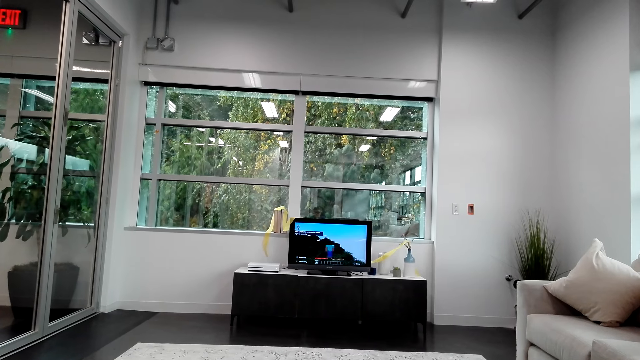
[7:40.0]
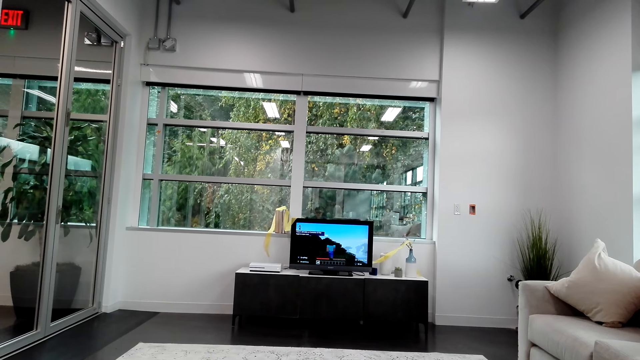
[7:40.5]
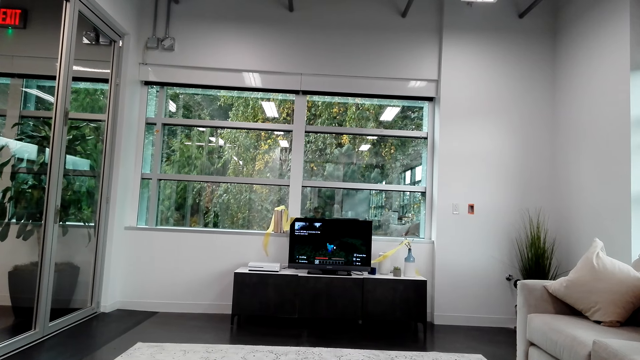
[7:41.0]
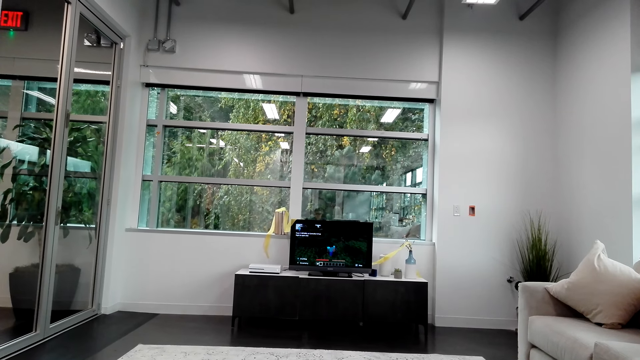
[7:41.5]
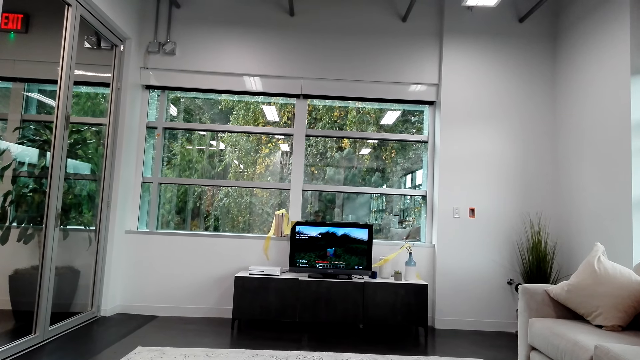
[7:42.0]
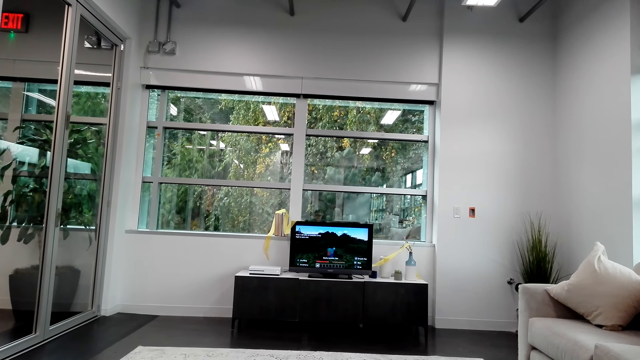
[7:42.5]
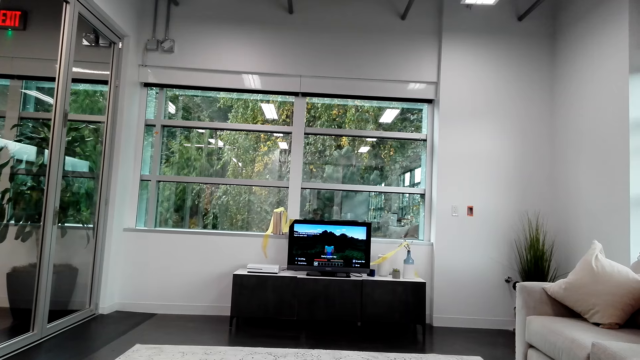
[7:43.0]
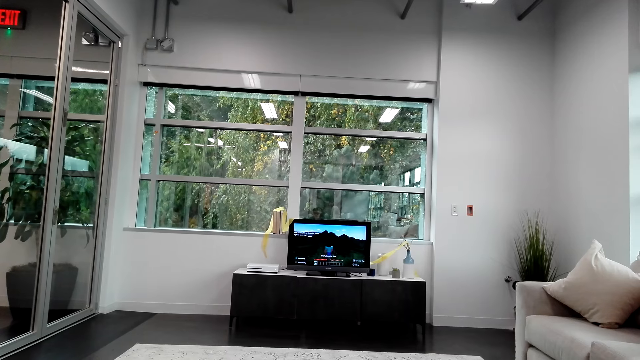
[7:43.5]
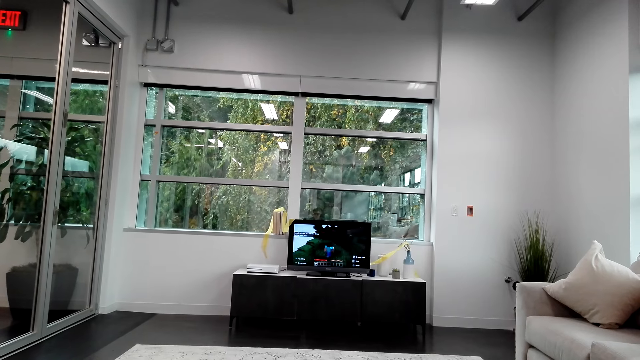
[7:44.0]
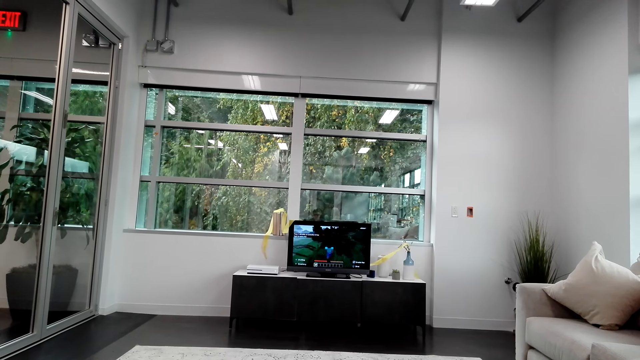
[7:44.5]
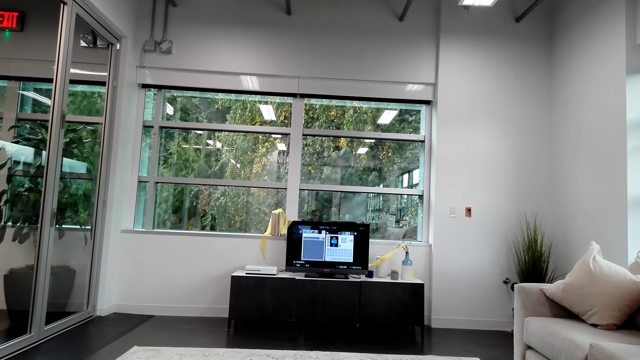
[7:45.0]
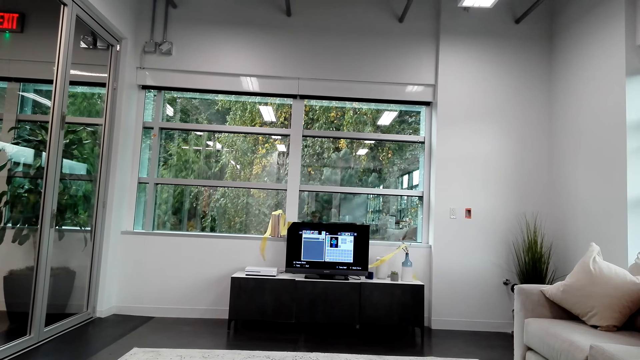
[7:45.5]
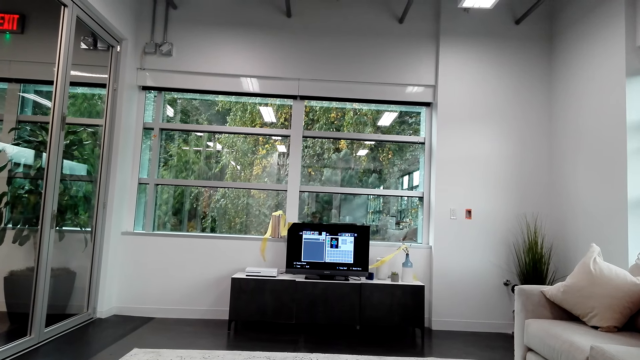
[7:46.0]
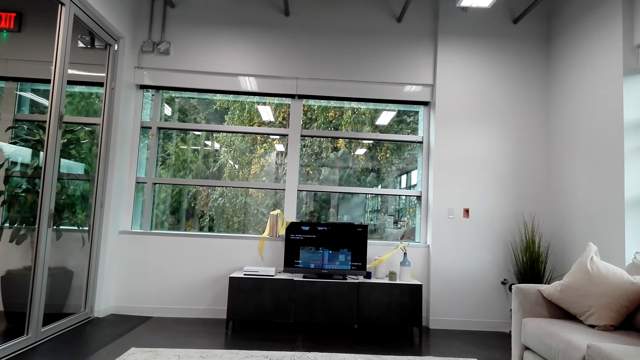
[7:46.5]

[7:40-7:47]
The camera wearer plays a video game.

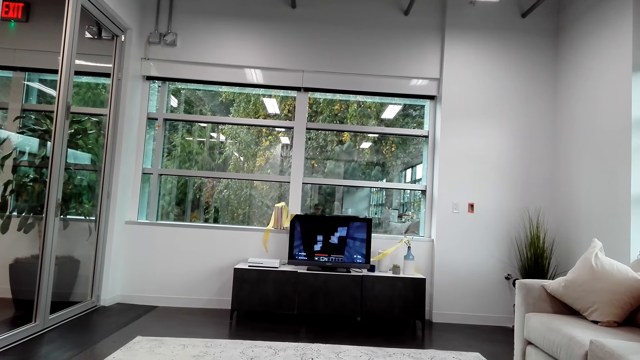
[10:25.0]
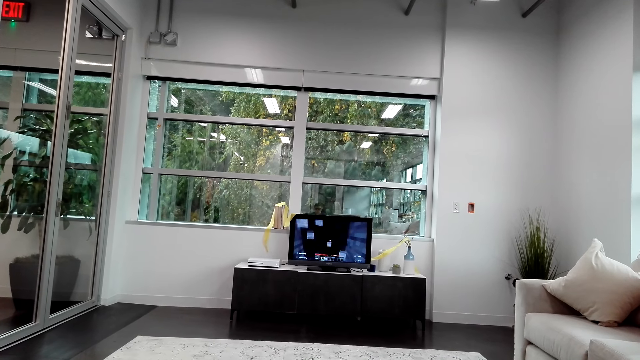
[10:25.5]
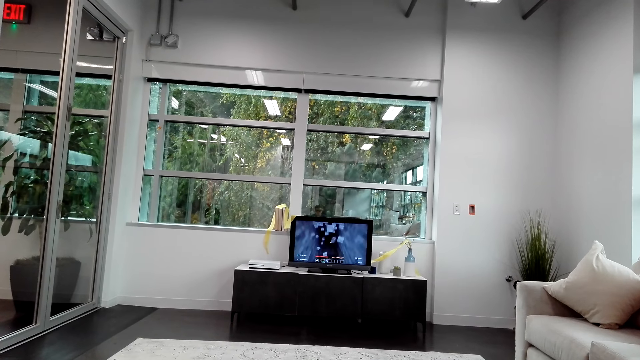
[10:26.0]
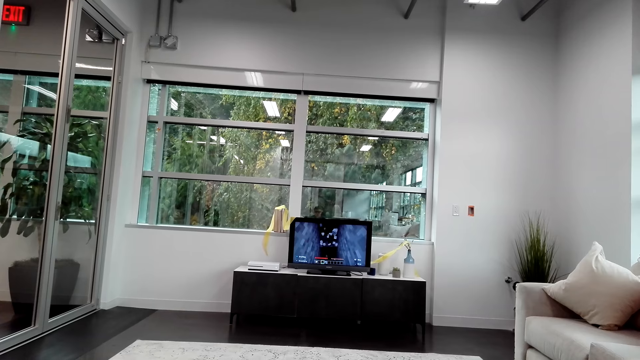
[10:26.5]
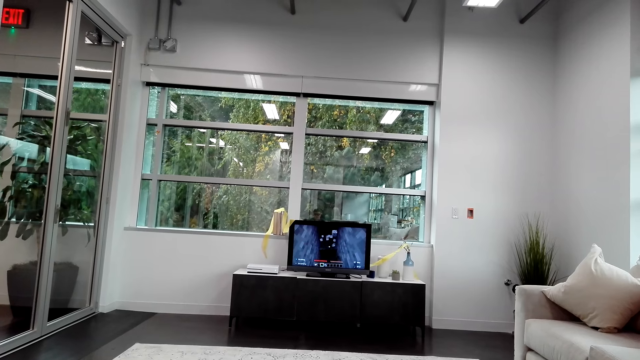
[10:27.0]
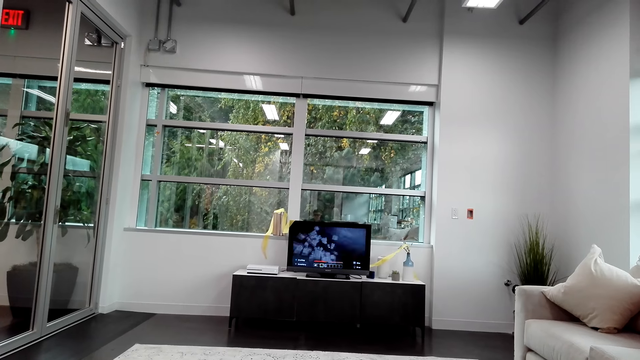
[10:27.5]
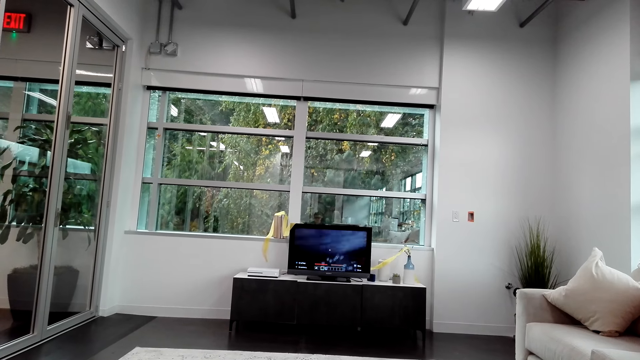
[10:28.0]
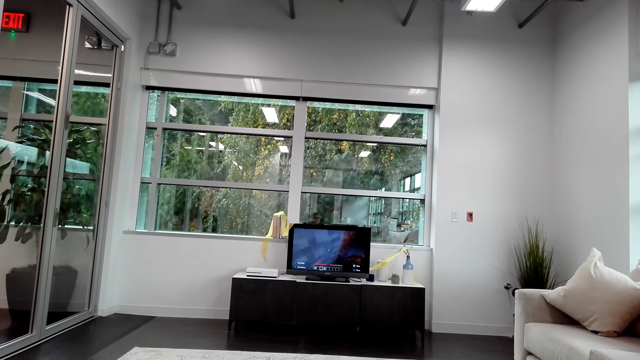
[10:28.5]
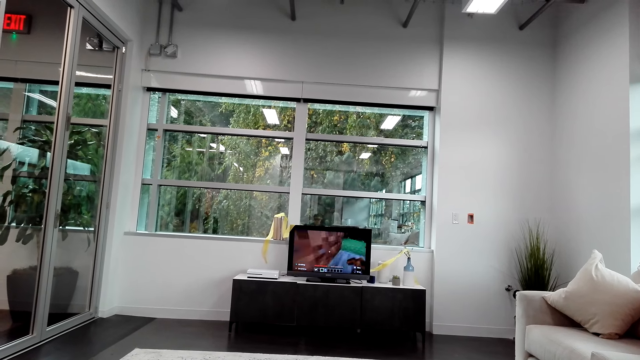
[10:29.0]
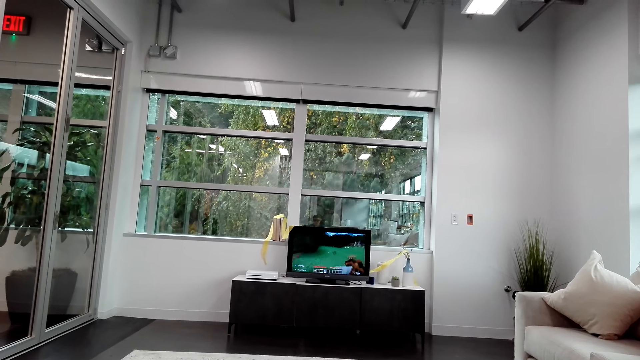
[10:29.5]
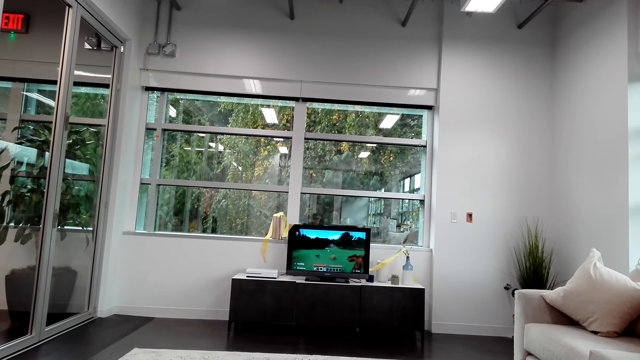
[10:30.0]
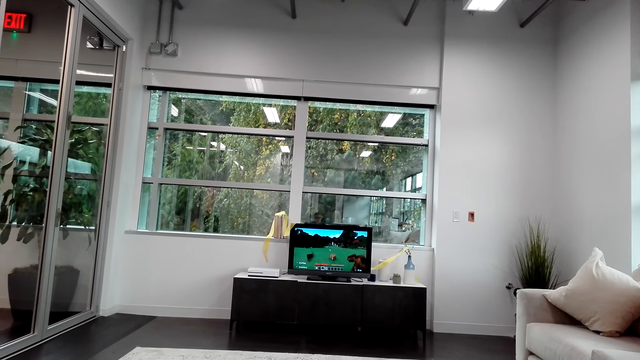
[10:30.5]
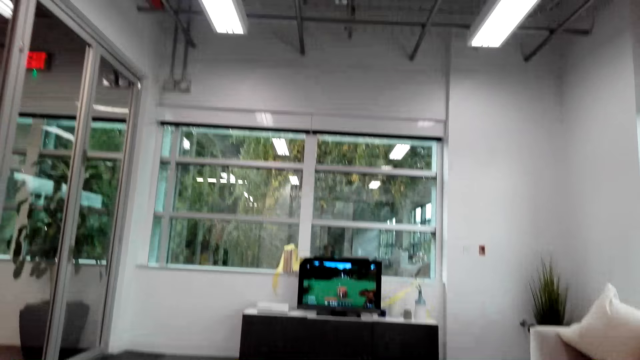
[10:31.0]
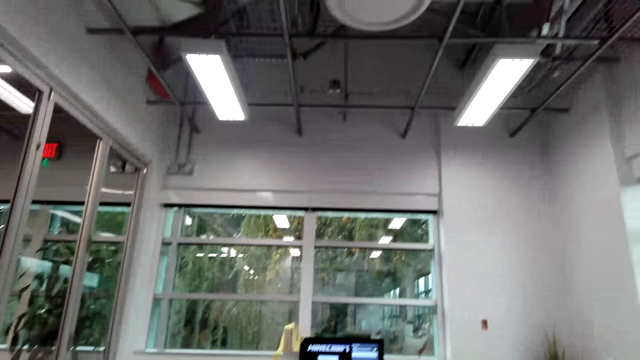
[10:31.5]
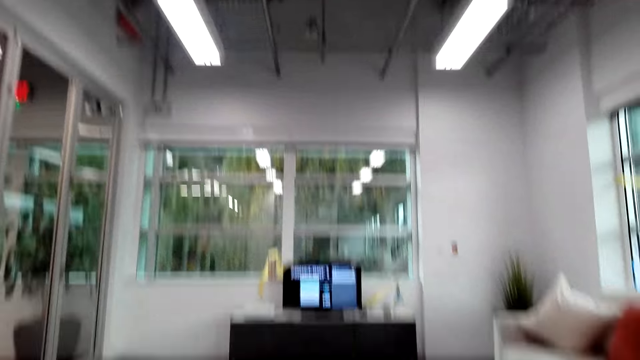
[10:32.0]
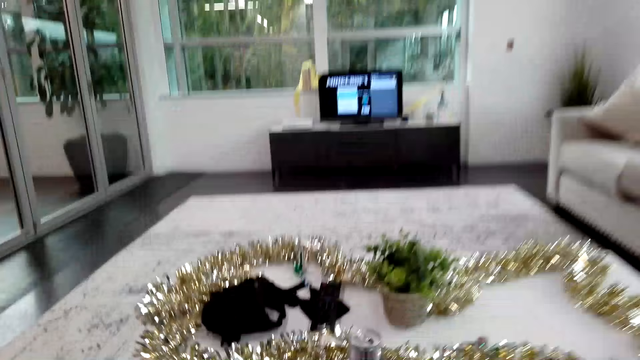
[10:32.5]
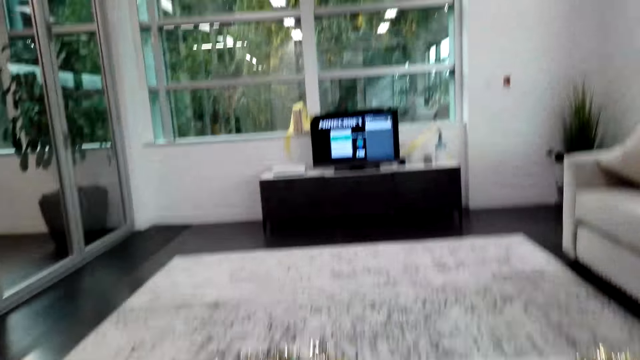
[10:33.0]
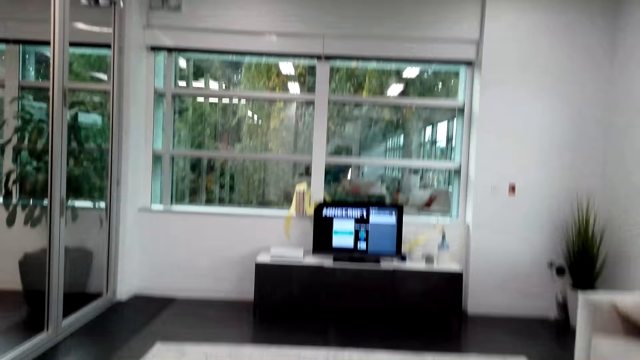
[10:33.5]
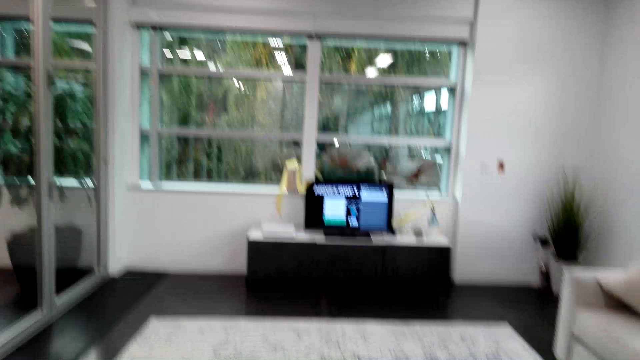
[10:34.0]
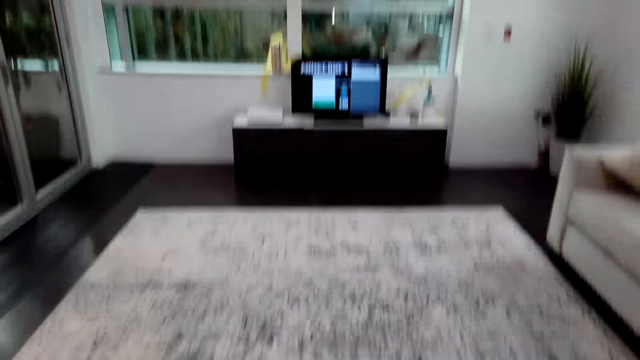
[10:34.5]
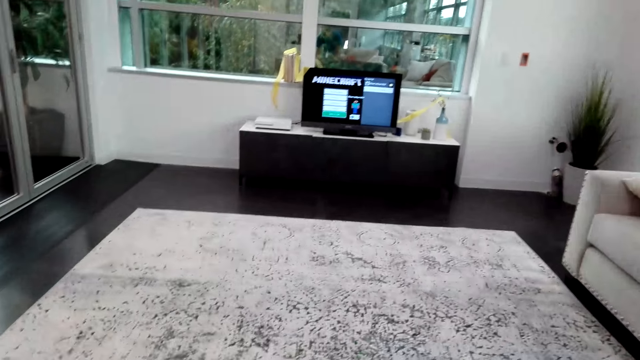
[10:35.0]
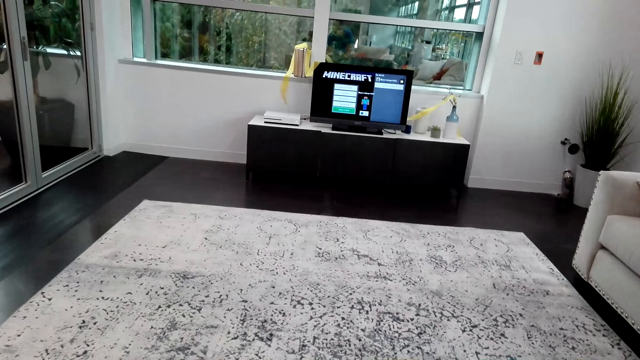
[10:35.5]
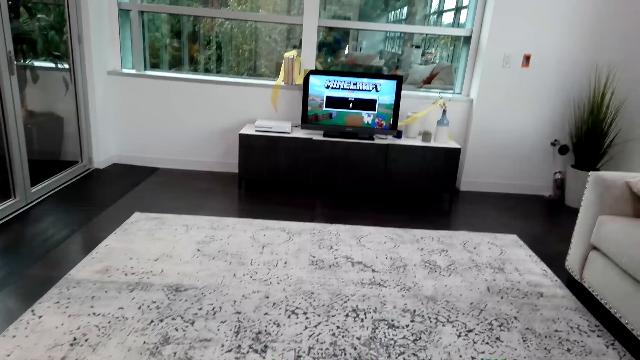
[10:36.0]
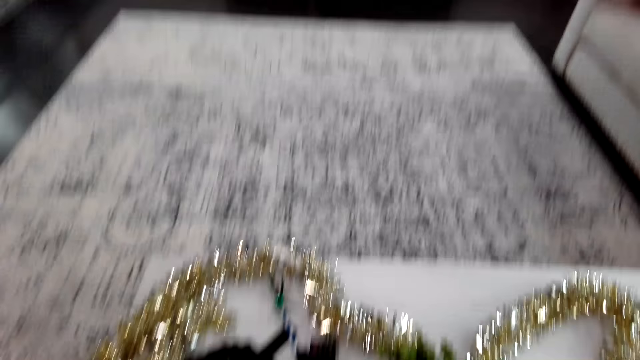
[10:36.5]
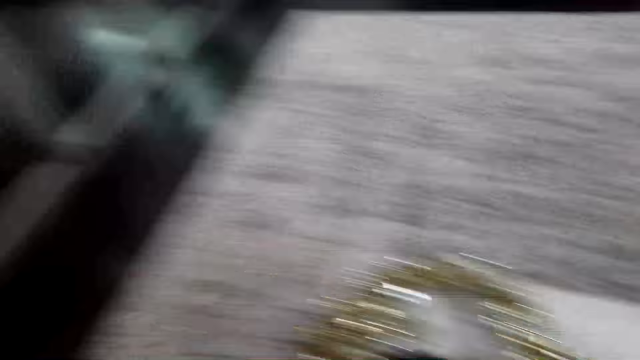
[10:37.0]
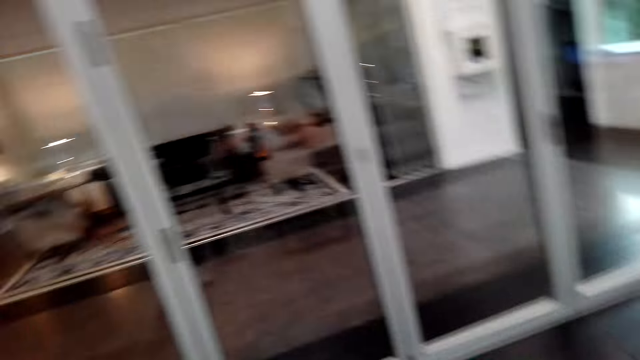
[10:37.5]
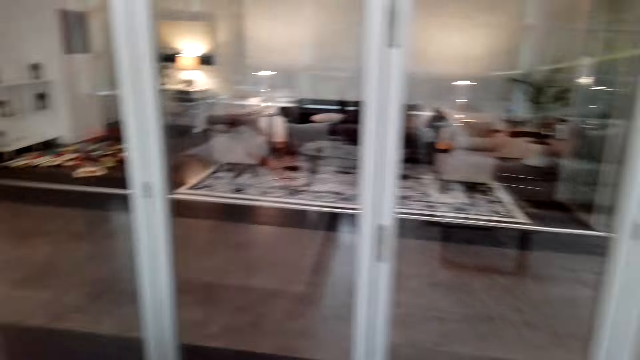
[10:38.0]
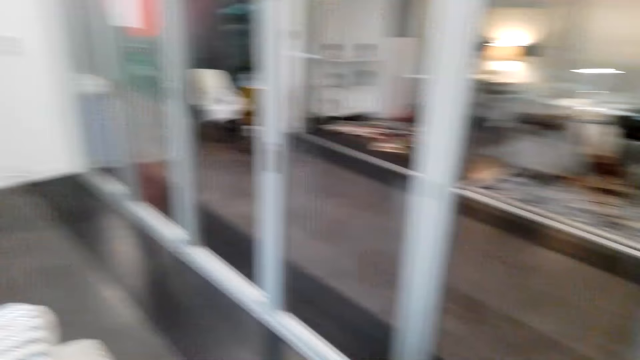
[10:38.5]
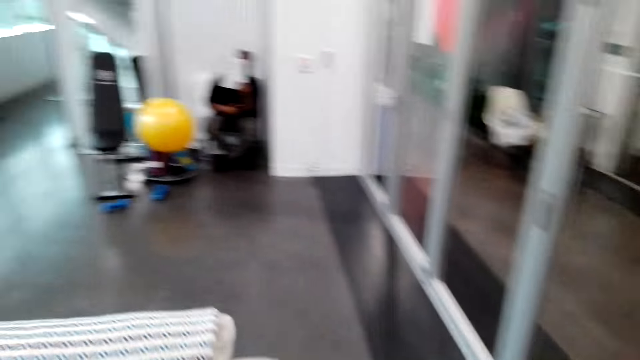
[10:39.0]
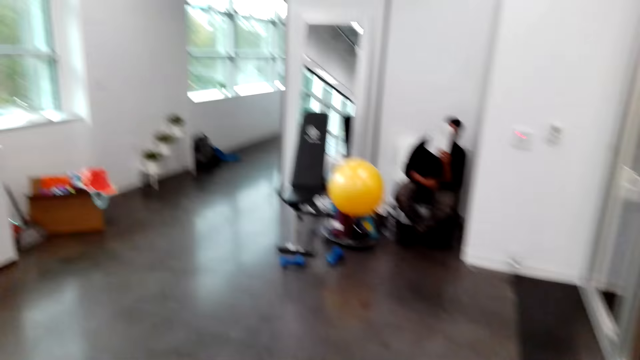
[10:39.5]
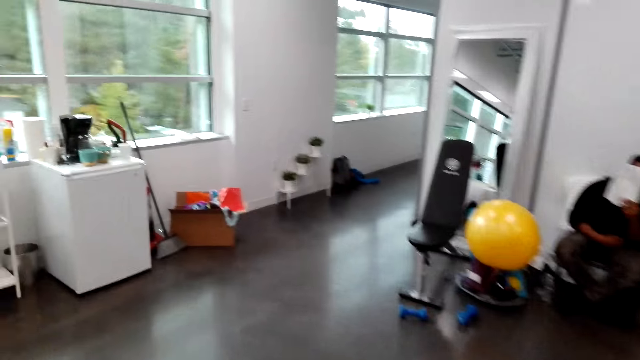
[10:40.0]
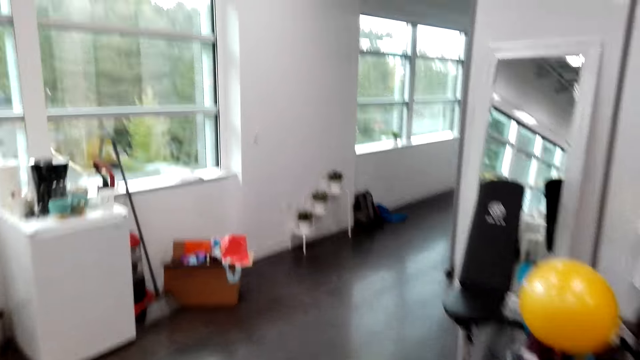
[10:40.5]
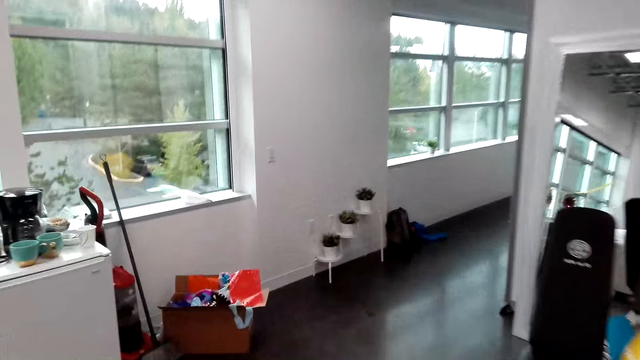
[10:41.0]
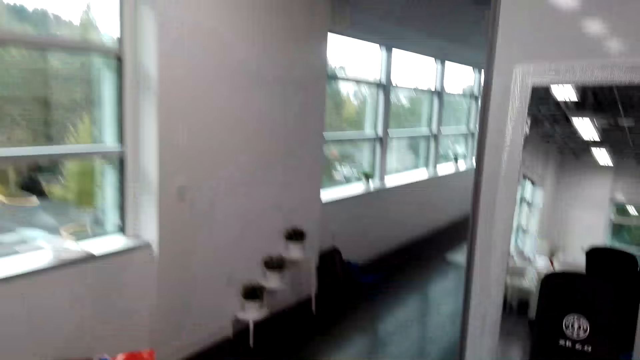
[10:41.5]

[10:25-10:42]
The camera wearer talks to a man. They play a video game on the television. They look around in a room. They look at the mirror. They walk in the house.
